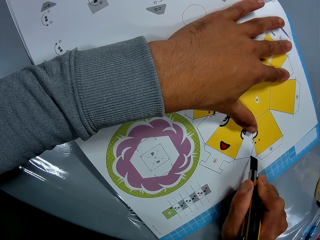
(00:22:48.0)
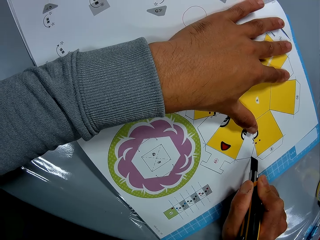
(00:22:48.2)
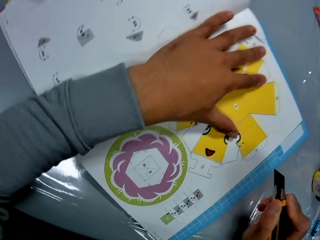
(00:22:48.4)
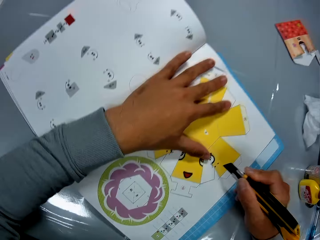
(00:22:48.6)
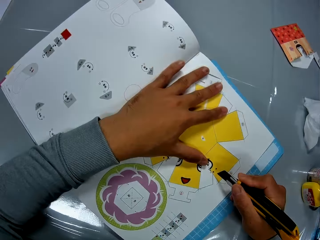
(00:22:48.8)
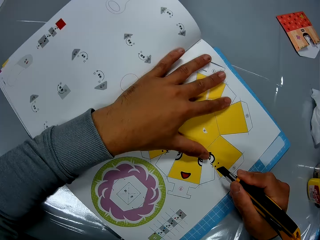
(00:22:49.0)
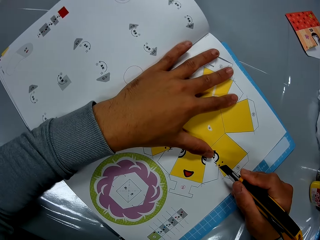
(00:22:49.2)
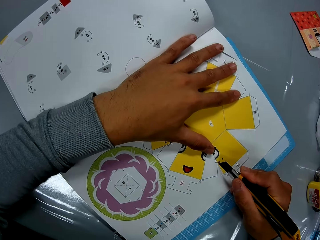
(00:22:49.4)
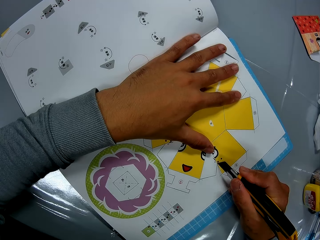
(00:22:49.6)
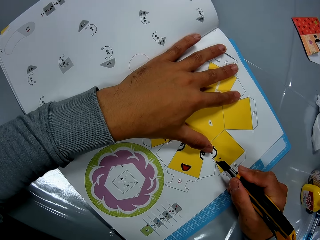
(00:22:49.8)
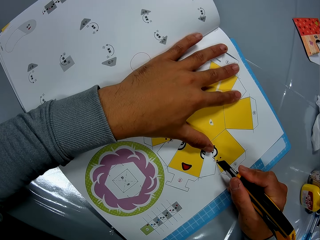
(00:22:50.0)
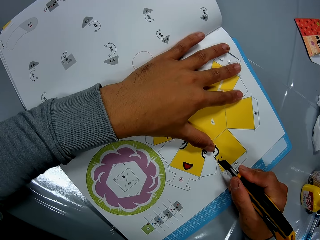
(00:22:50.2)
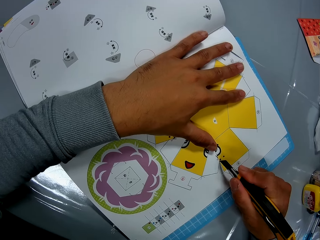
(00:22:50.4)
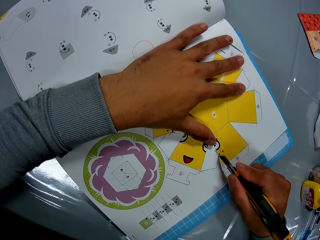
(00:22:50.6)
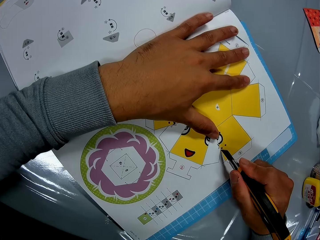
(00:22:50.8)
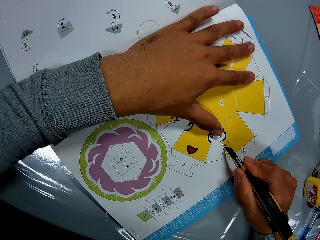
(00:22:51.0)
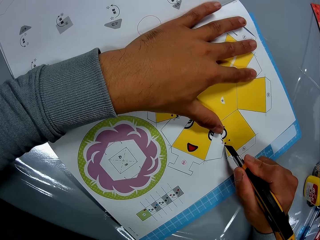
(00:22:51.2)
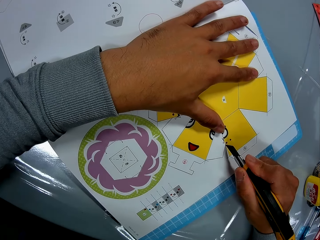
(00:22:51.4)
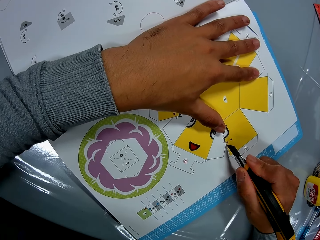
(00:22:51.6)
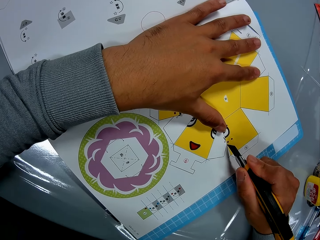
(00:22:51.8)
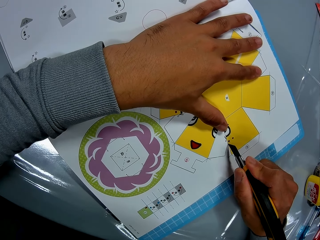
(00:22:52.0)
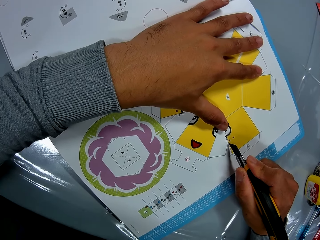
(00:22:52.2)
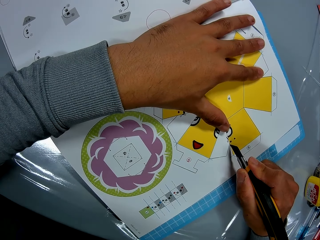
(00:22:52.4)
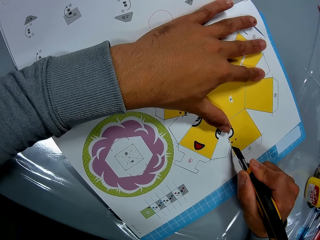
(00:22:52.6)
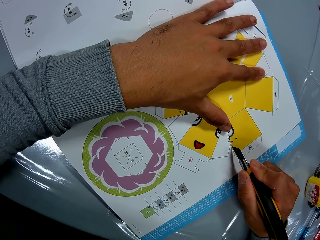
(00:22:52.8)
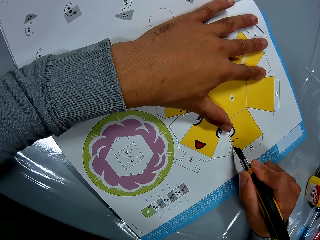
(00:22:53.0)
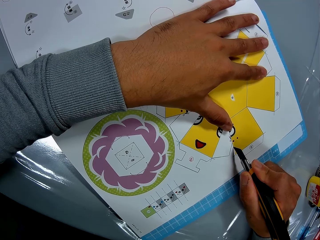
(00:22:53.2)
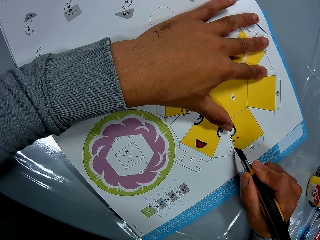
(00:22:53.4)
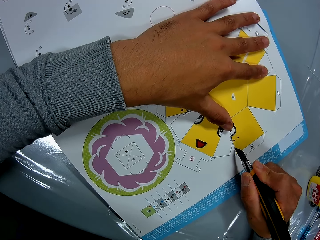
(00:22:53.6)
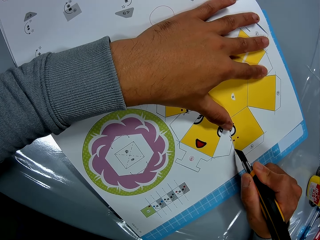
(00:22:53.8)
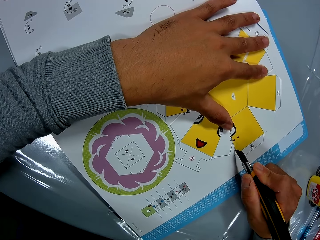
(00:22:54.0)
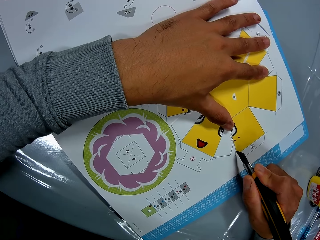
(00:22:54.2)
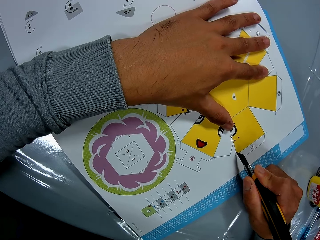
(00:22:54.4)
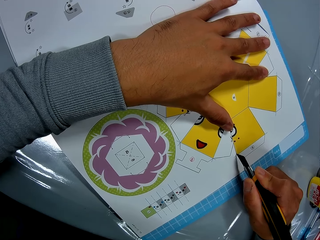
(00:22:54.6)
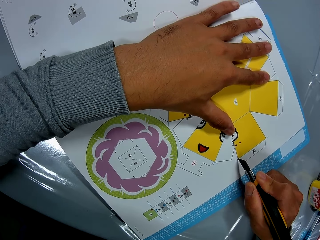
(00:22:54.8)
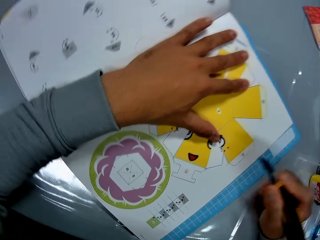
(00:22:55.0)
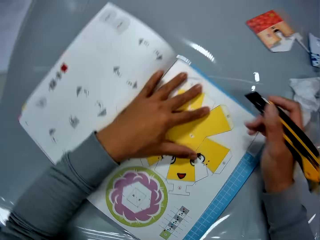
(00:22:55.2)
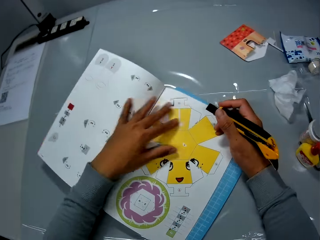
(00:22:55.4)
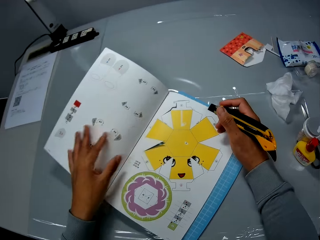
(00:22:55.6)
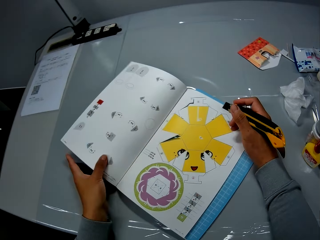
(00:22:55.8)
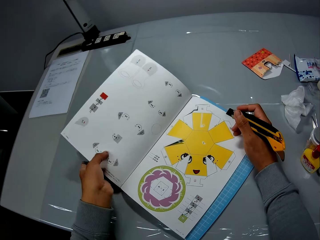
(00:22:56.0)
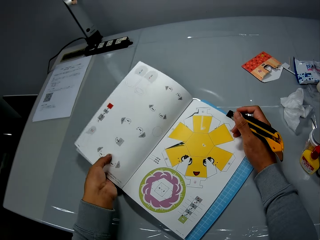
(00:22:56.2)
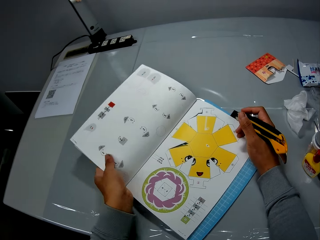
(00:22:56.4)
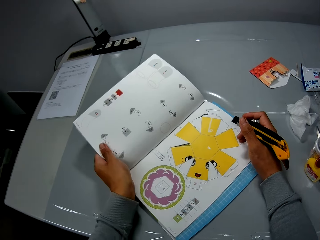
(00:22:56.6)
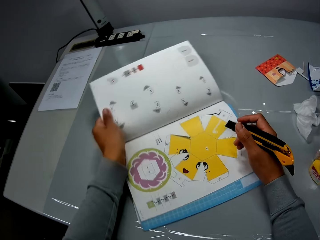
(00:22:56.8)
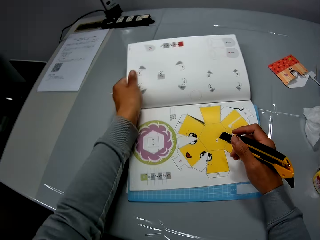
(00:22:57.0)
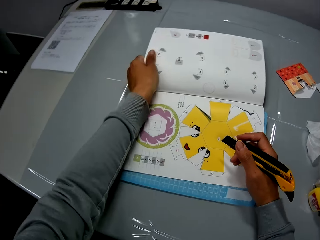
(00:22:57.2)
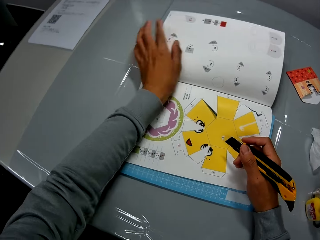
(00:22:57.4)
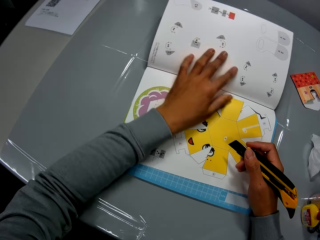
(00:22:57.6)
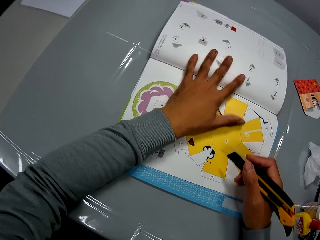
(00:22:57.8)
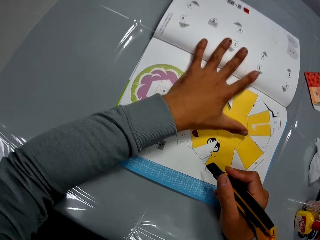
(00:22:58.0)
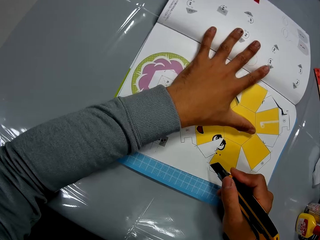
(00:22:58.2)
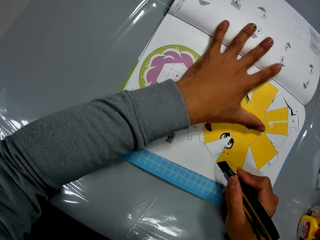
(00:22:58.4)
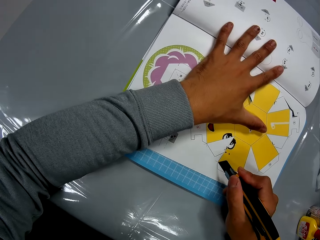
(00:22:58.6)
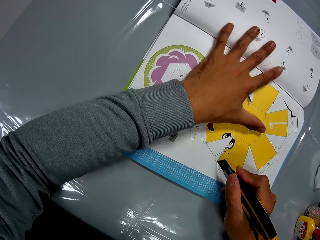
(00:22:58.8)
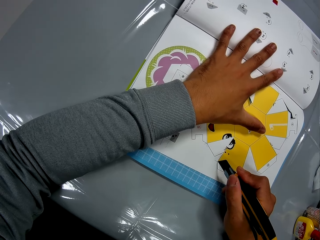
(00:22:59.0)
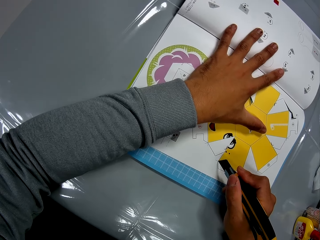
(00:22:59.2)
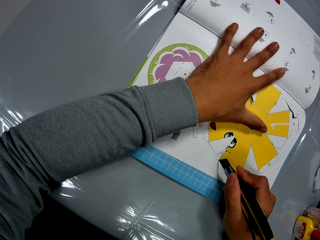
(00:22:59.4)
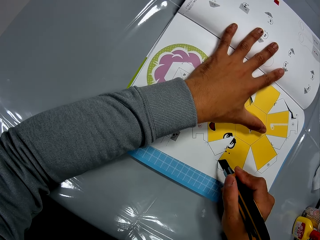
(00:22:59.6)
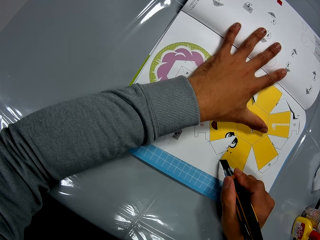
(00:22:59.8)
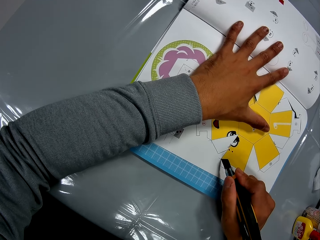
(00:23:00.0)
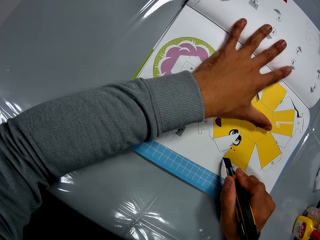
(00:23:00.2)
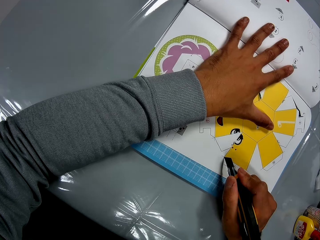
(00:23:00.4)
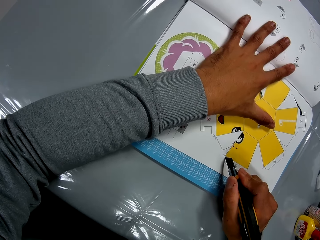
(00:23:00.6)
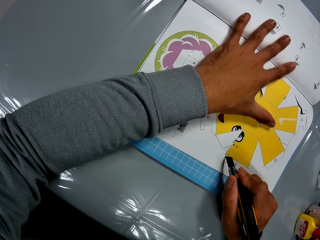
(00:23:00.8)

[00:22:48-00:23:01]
The camera wearer adjusts the paper on a cutting mat. They turn the papercraft sheet on the table. They cut out the papercraft piece from the papercraft booklet on the table with the paper cutter.

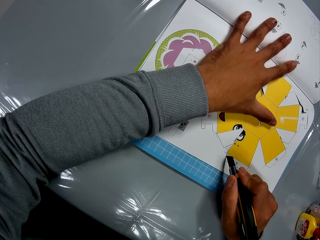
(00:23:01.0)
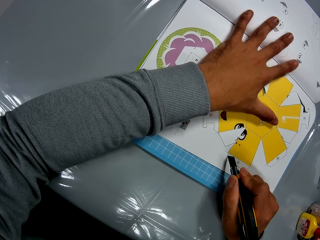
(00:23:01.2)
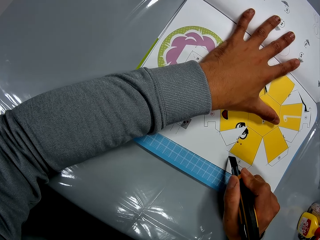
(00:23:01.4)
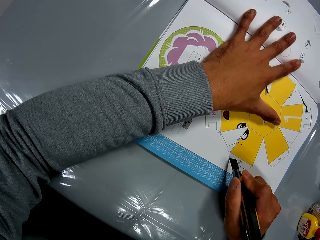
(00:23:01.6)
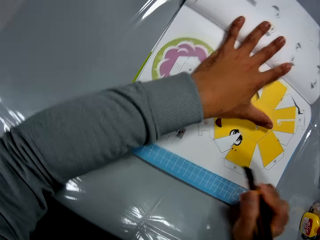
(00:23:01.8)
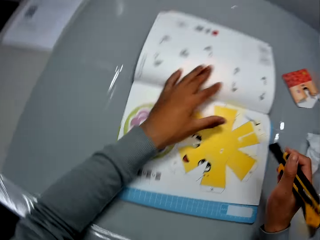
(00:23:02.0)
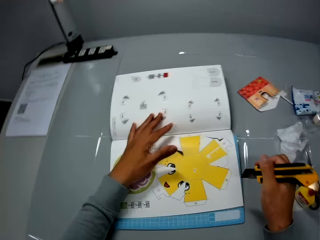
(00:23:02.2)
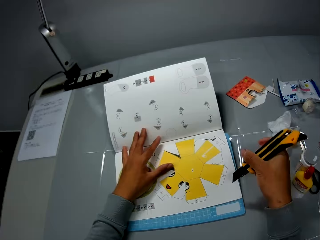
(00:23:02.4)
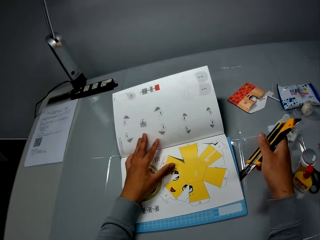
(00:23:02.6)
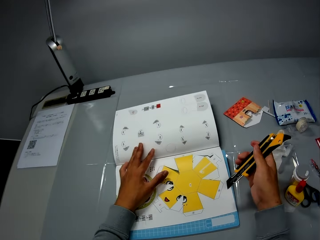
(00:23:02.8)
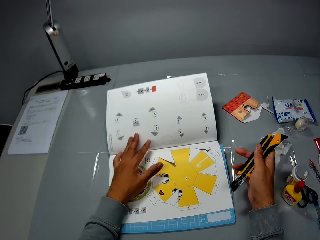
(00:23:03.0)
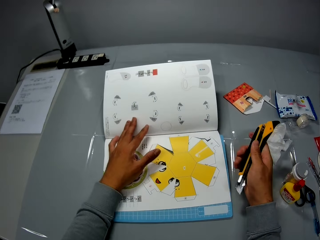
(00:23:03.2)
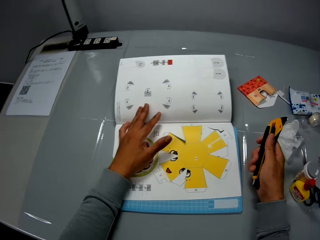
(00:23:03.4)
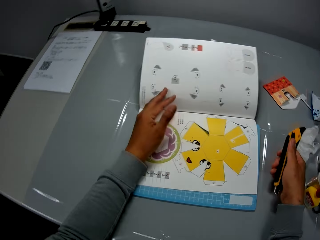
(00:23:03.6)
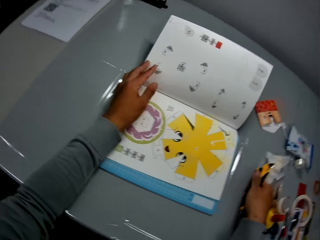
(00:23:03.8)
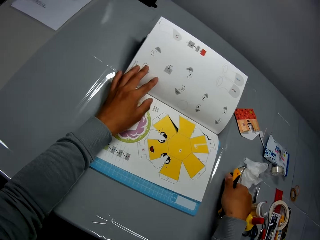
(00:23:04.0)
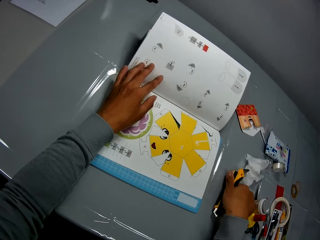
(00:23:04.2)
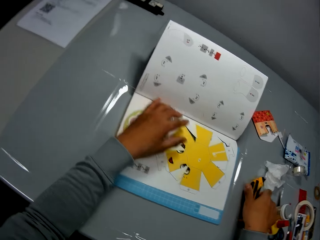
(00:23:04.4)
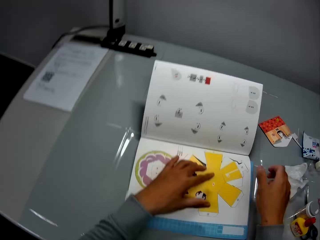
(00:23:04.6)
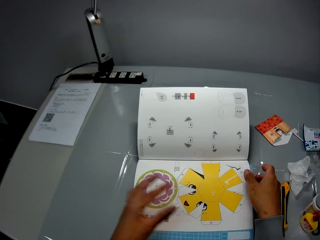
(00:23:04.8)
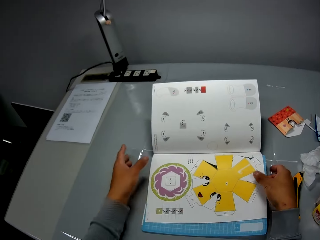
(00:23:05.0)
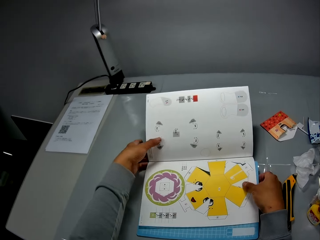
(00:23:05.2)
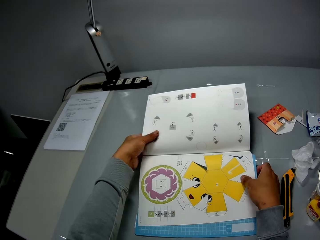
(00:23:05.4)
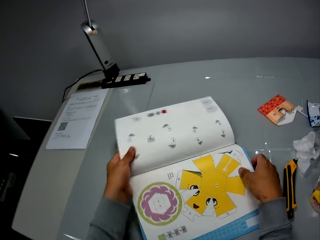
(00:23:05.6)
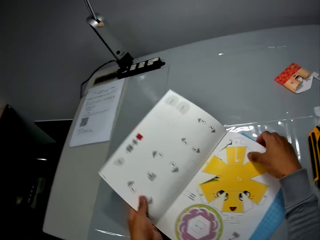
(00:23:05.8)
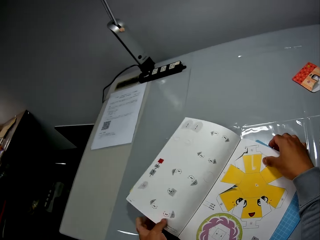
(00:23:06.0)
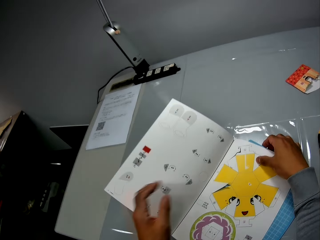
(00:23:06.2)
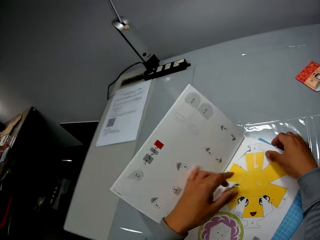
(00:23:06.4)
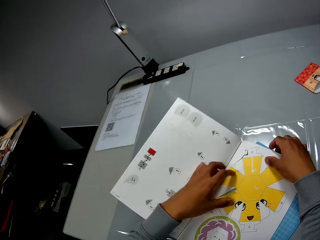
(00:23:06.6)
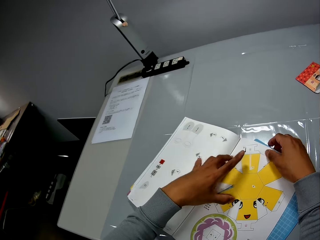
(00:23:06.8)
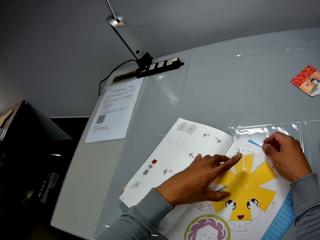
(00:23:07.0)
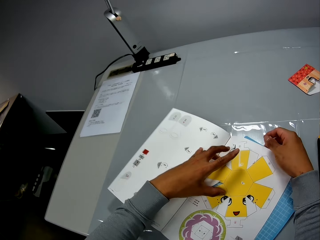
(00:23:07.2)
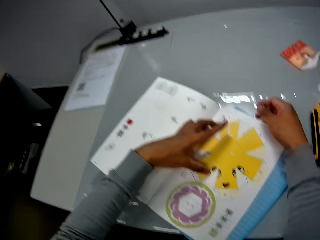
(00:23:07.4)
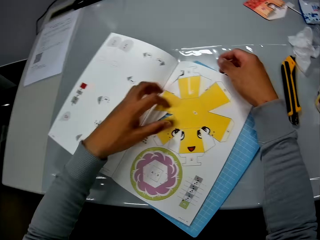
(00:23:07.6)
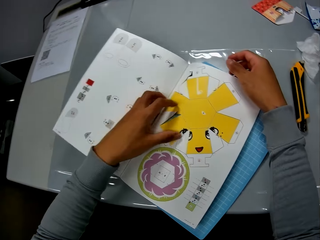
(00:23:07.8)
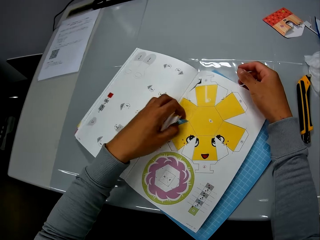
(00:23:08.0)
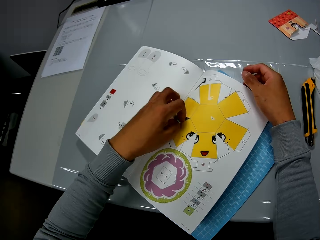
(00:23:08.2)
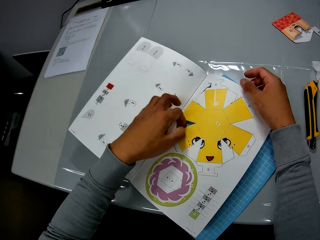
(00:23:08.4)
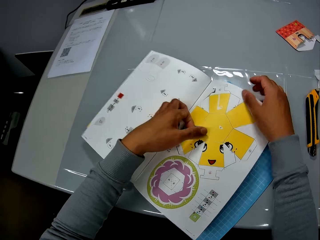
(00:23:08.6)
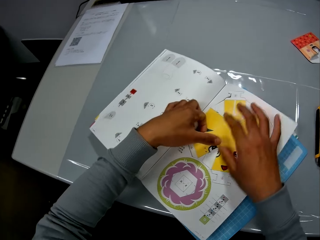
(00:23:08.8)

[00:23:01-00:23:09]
The camera wearer adjusts the utility knife. They place the utility knife on the table. They adjust the paper on a cutting mat. They turn the papercraft booklet on the table. They remove the papercraft piece from the papercraft booklet on the table.
